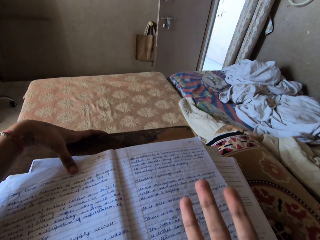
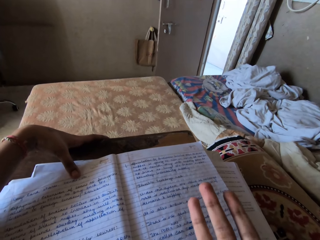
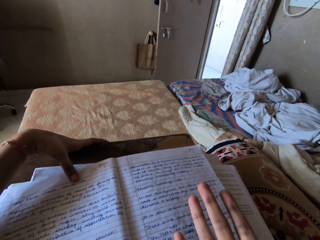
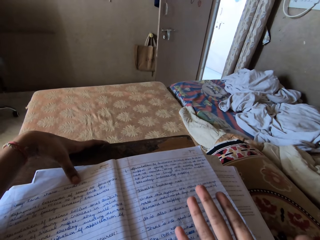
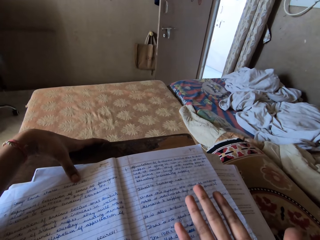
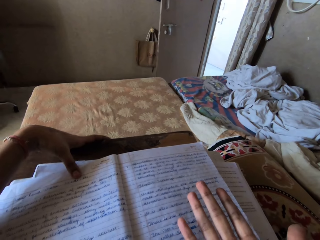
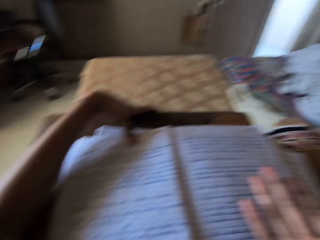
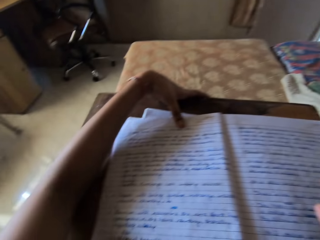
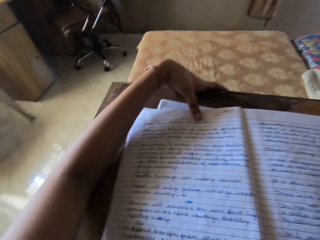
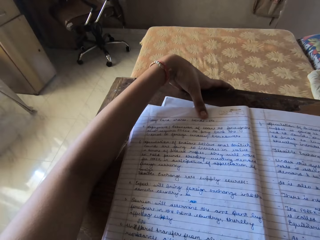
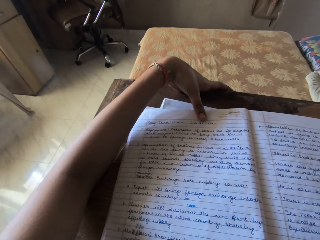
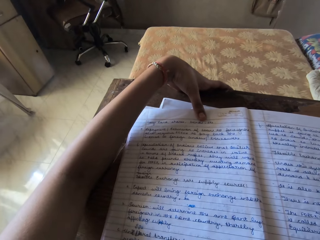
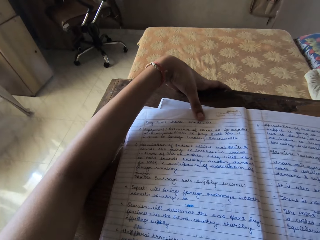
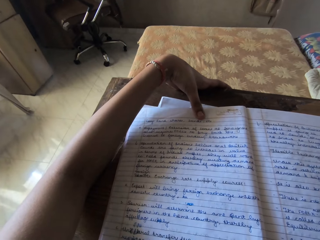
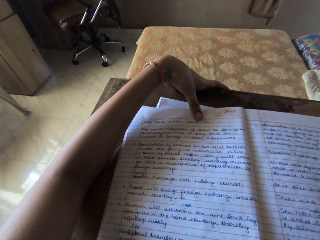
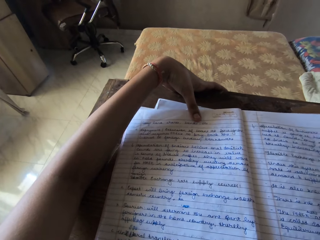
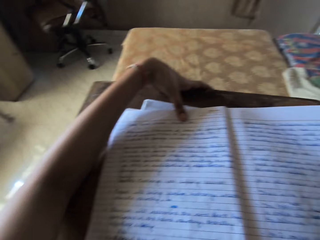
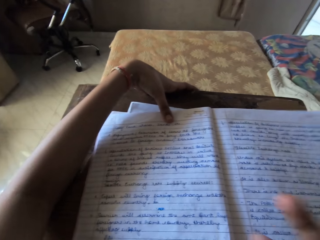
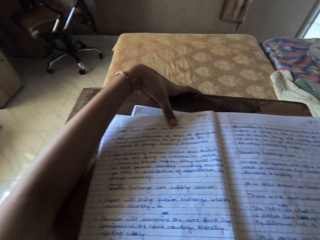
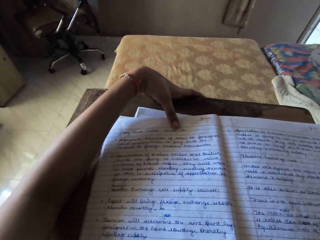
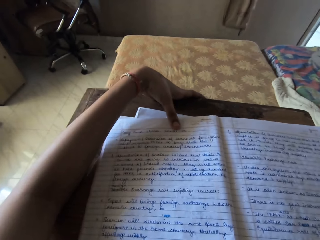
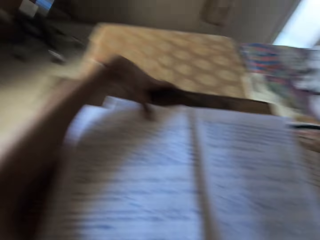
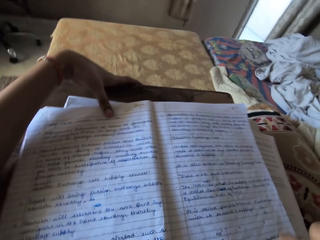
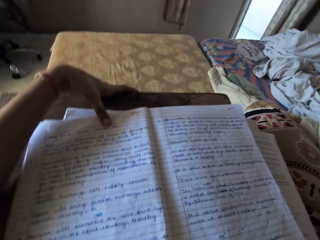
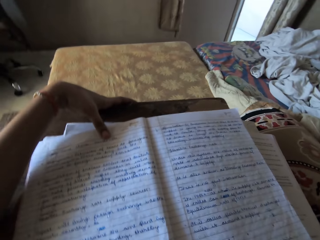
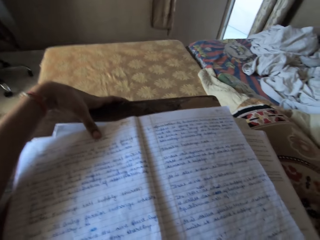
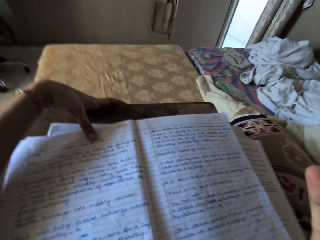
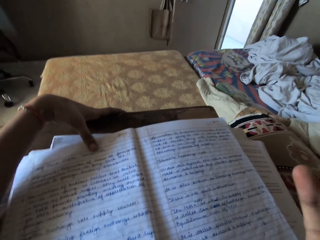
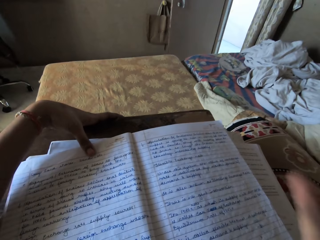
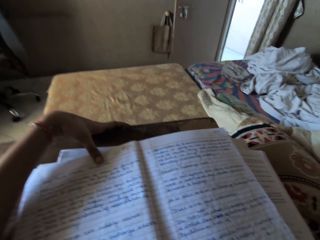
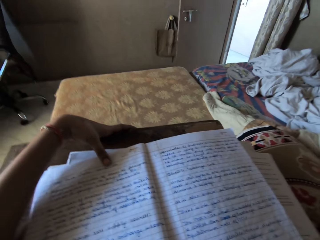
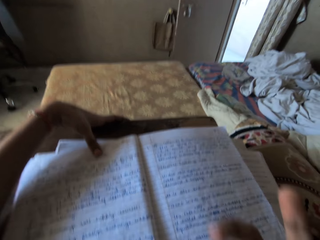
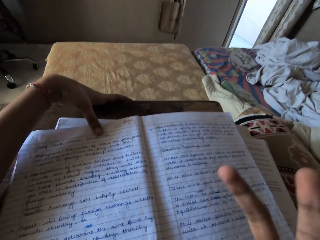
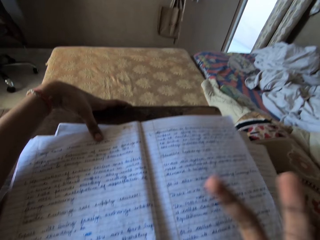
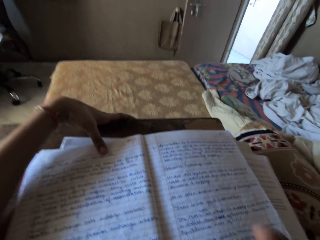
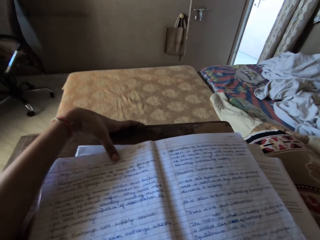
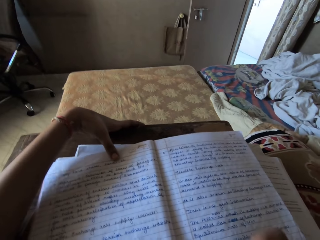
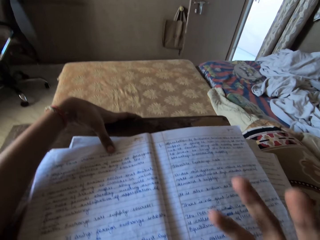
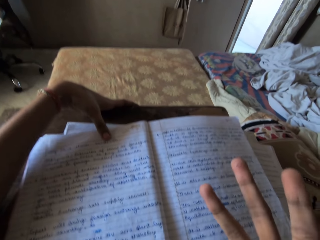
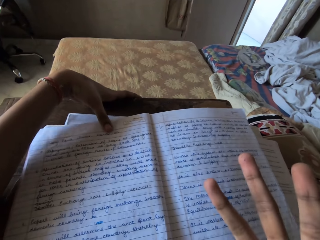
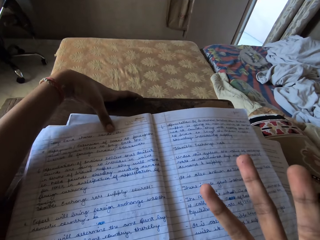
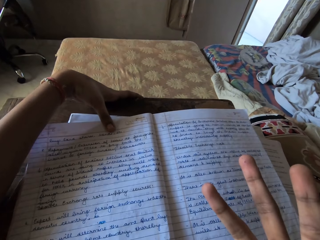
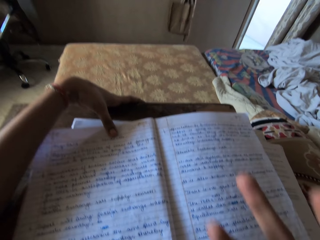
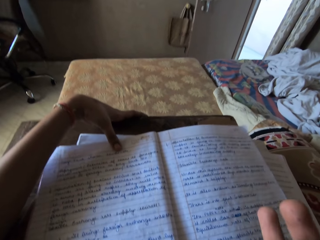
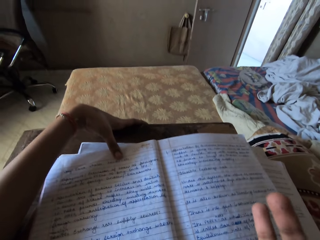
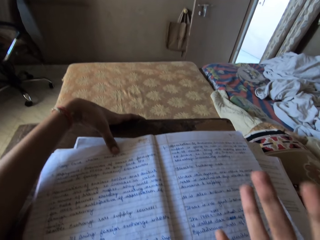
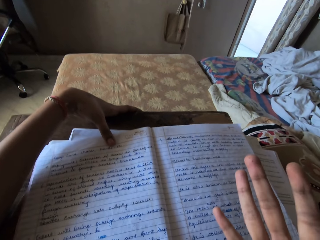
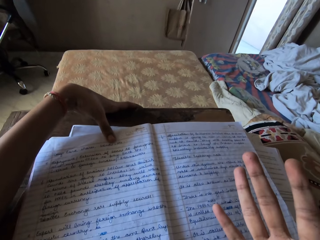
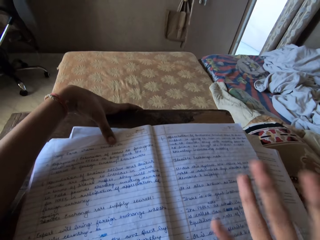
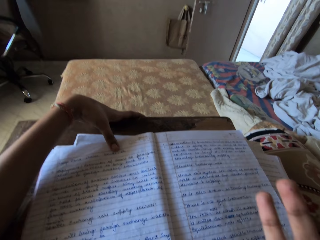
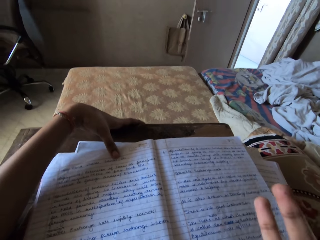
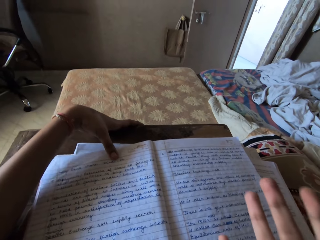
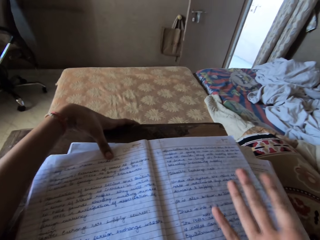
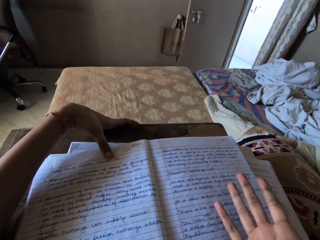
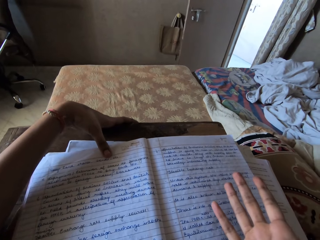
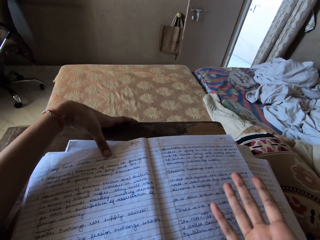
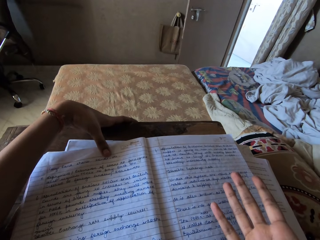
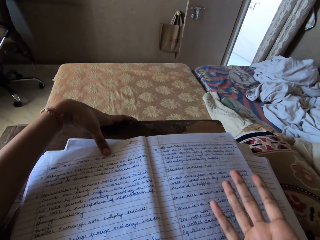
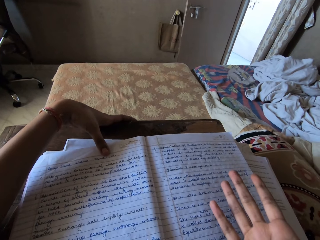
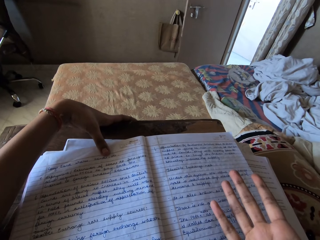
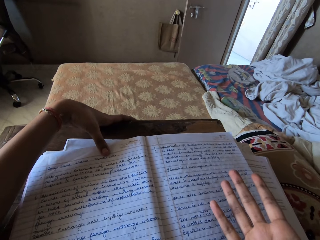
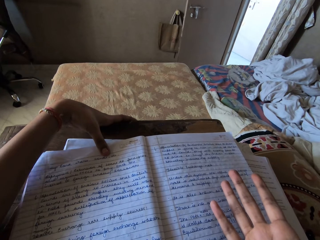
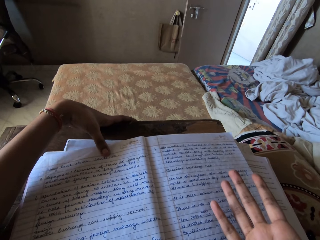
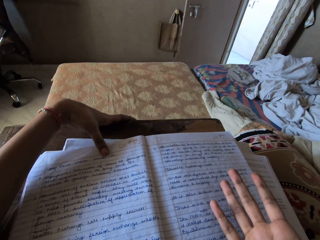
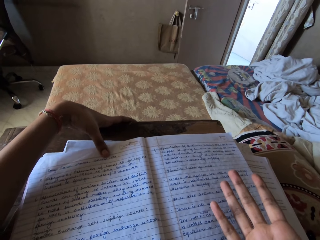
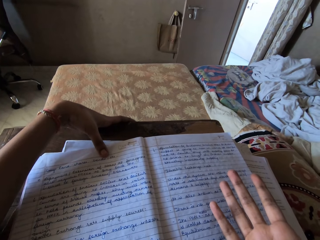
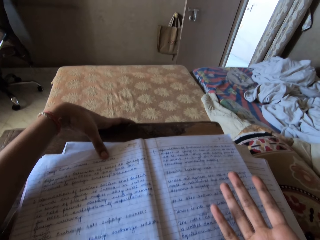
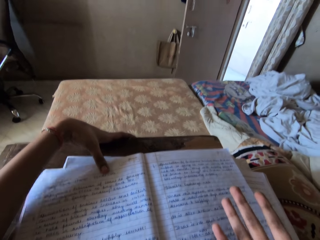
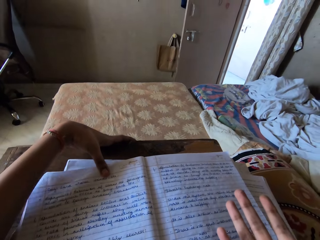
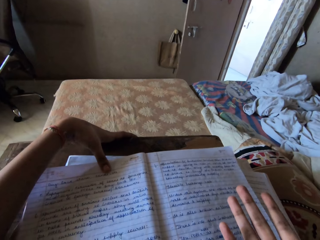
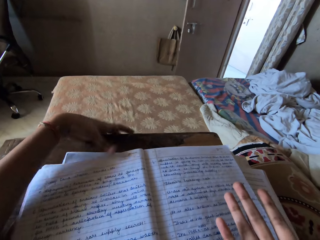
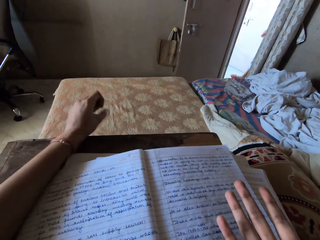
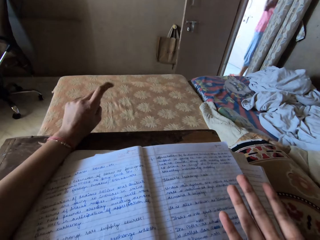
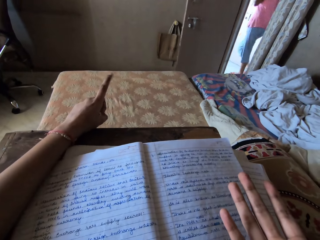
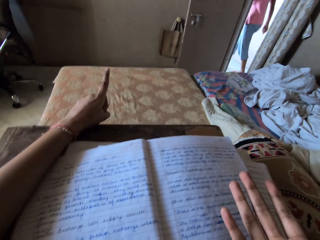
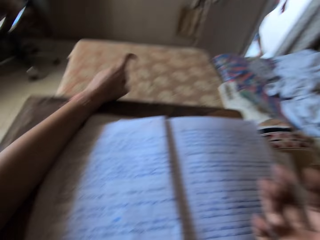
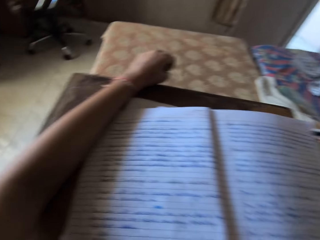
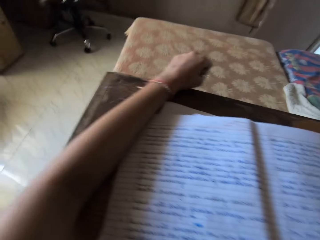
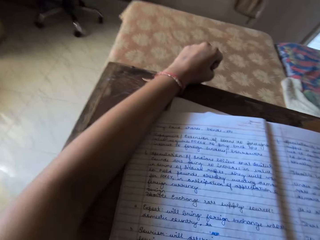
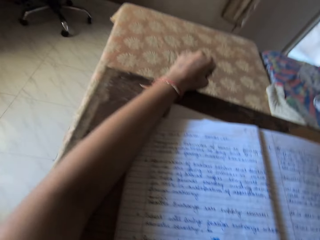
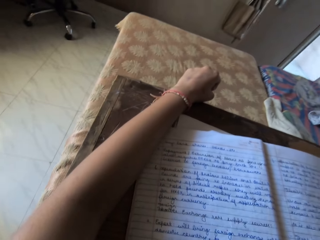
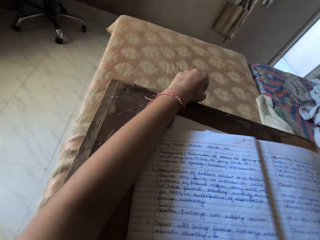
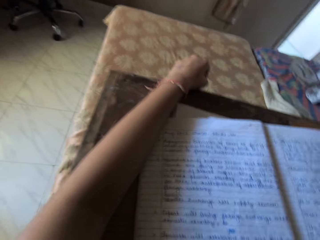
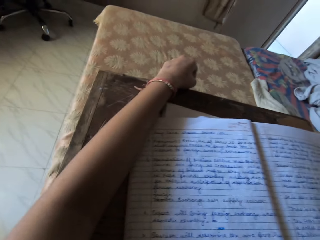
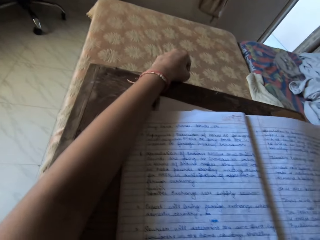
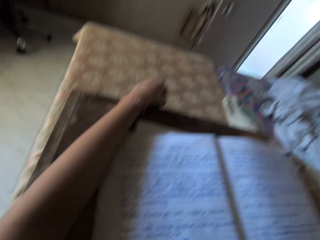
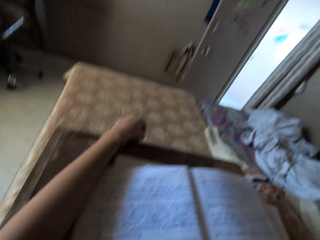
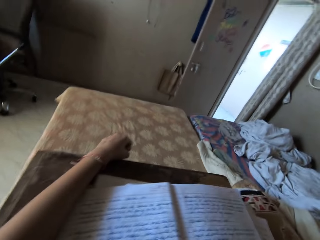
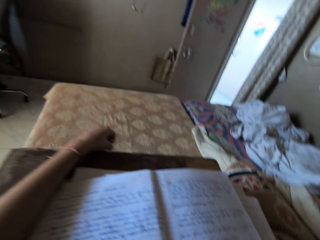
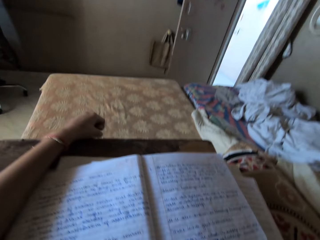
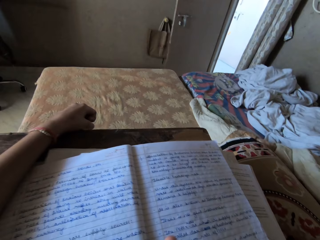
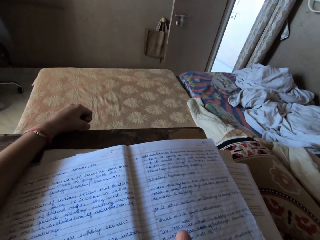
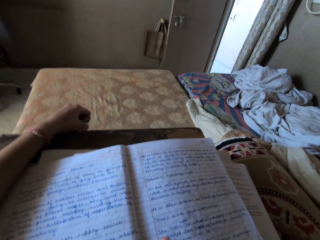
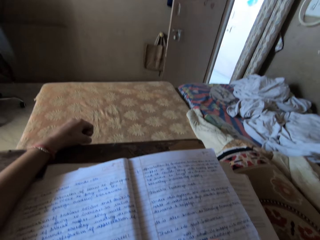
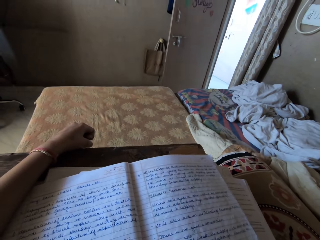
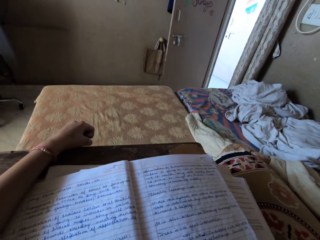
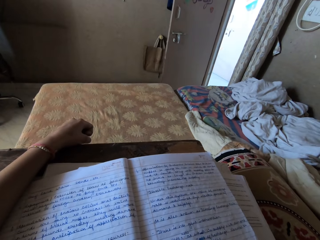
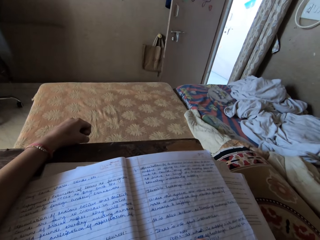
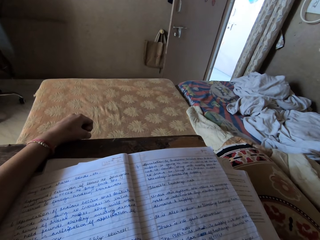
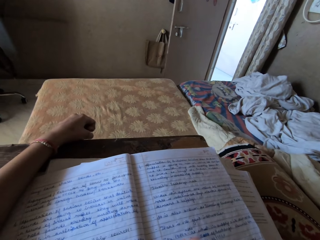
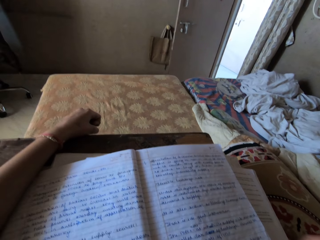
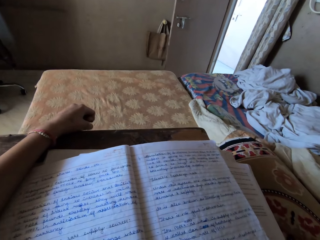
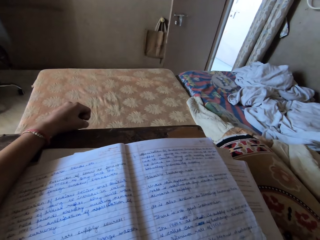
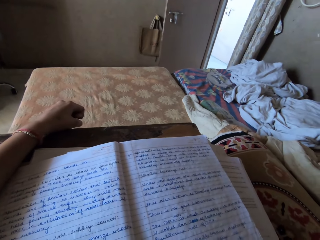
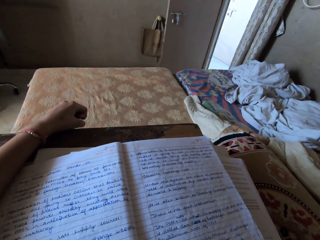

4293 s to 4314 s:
The camera wearer looks at the book. She moves her right hand fingers. She gesticulates with her hands. She moves her left hand index finger. A woman walks around the house. The camera wearer looks at the book.
